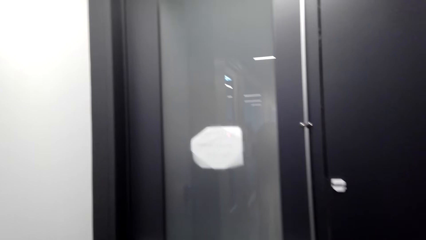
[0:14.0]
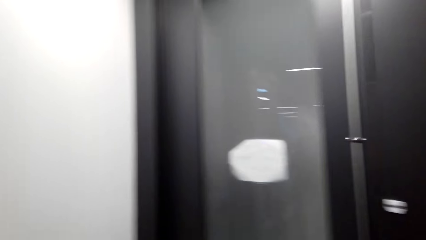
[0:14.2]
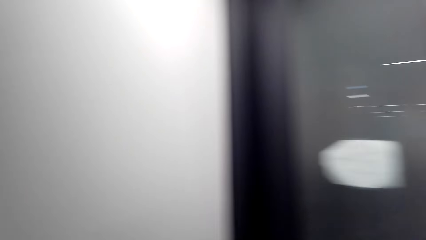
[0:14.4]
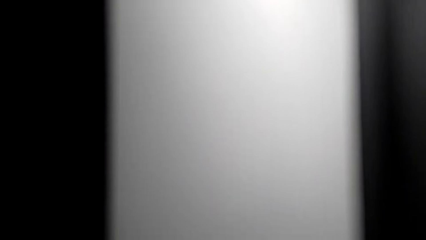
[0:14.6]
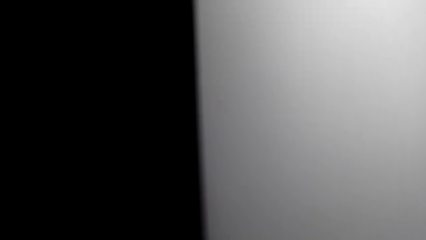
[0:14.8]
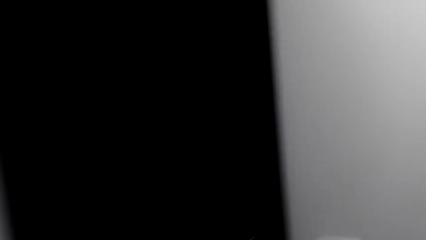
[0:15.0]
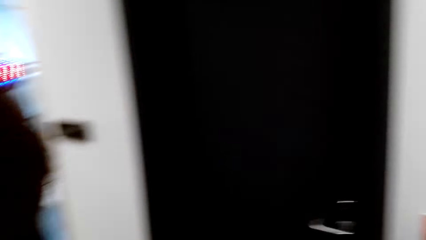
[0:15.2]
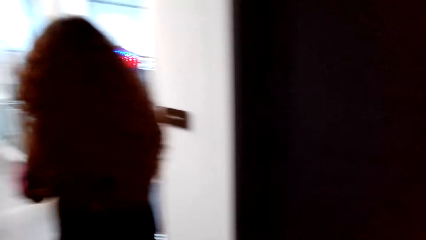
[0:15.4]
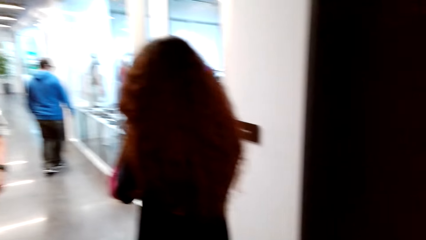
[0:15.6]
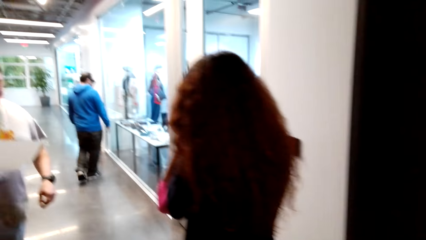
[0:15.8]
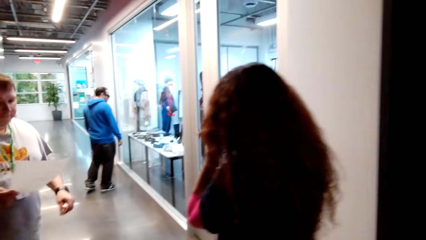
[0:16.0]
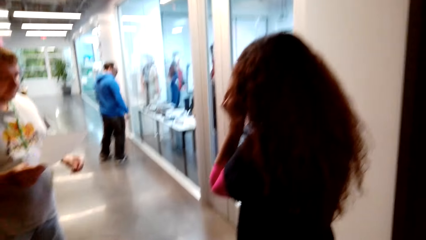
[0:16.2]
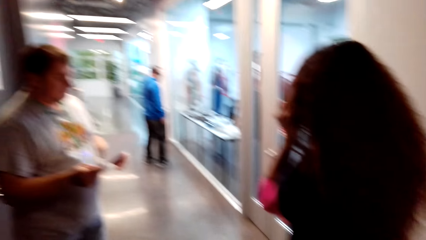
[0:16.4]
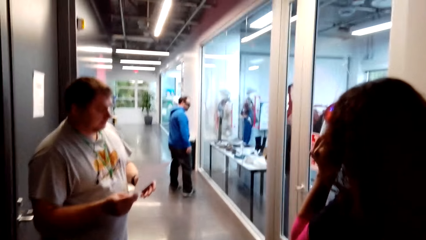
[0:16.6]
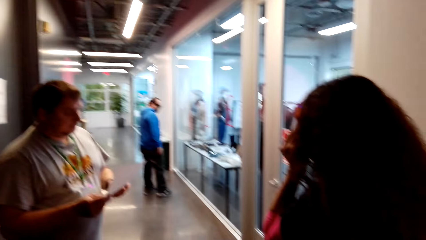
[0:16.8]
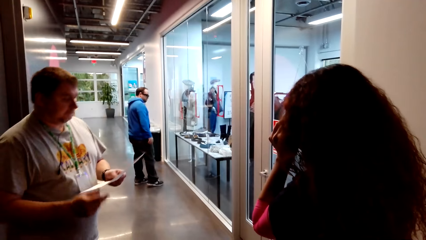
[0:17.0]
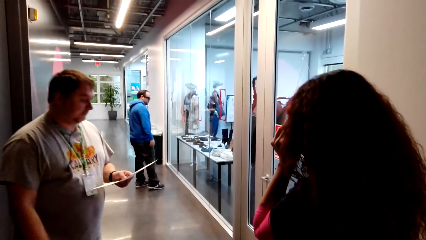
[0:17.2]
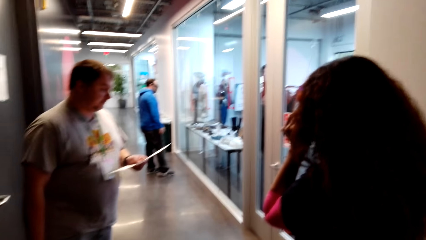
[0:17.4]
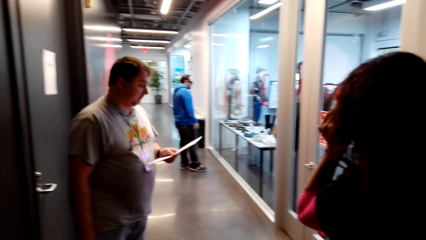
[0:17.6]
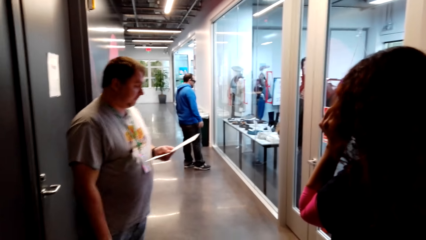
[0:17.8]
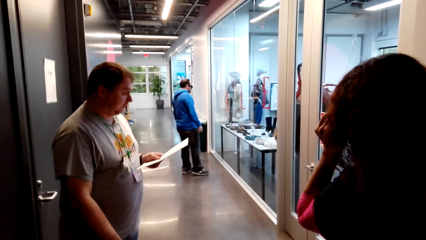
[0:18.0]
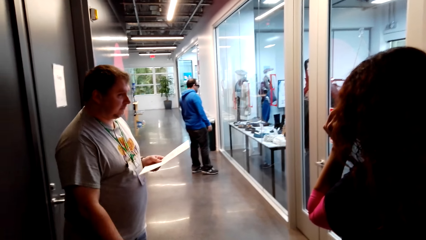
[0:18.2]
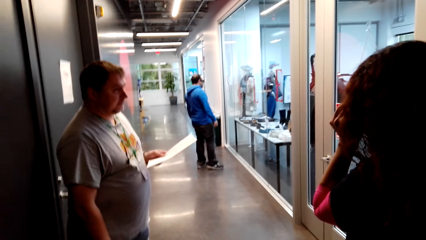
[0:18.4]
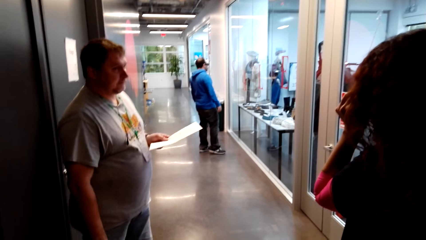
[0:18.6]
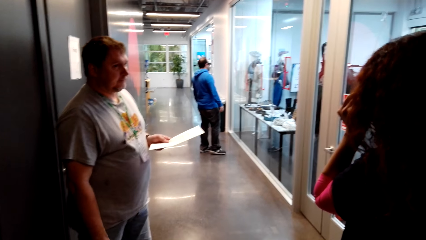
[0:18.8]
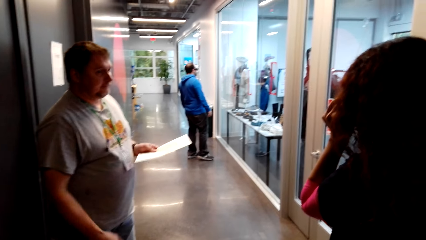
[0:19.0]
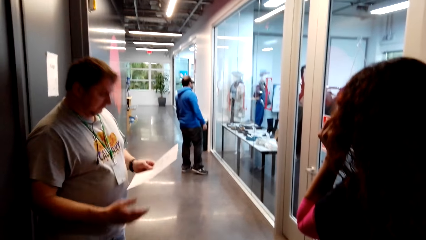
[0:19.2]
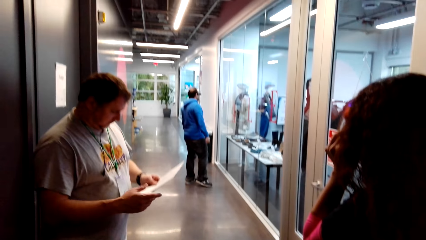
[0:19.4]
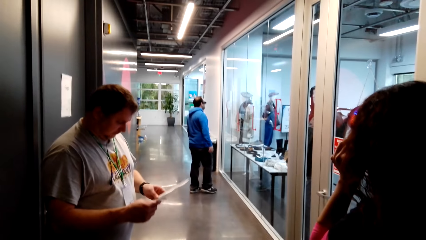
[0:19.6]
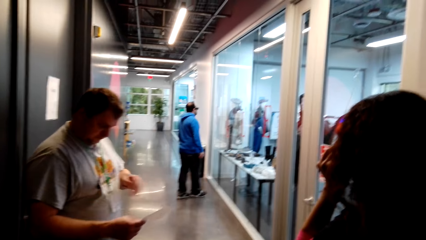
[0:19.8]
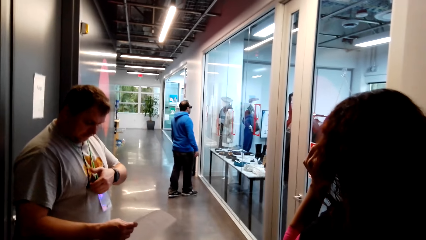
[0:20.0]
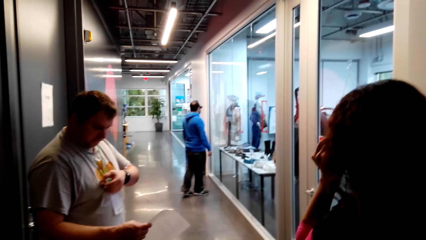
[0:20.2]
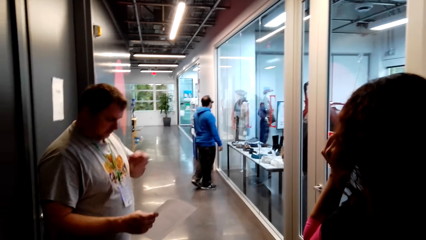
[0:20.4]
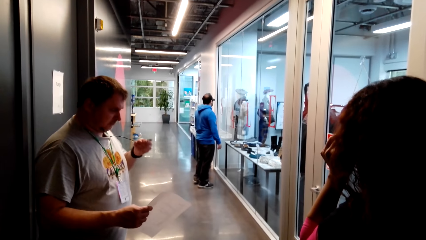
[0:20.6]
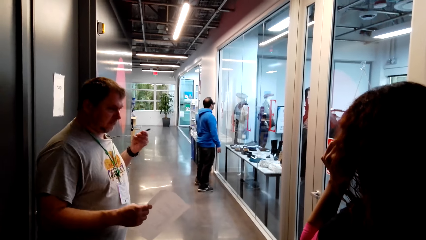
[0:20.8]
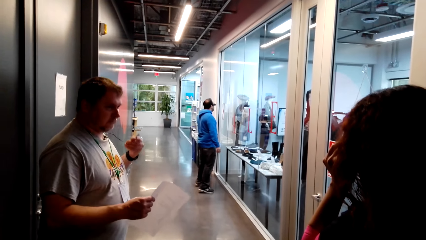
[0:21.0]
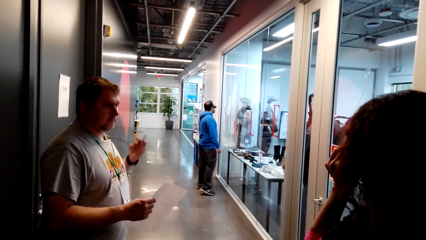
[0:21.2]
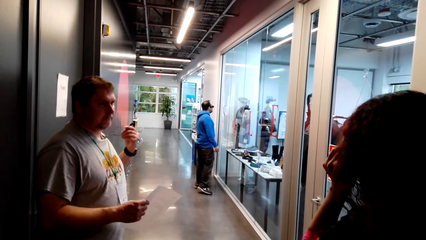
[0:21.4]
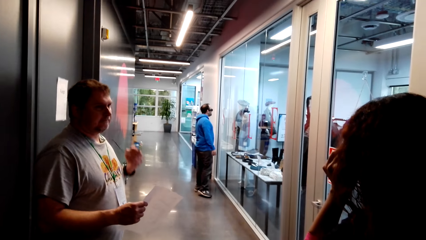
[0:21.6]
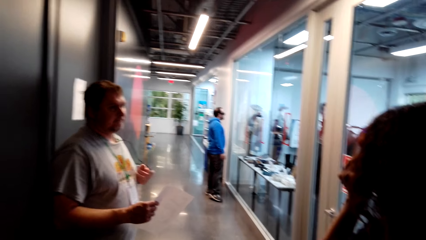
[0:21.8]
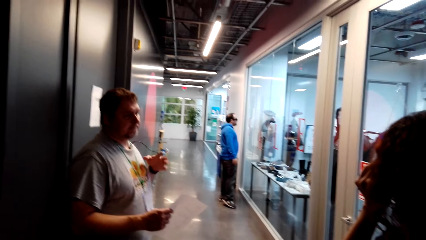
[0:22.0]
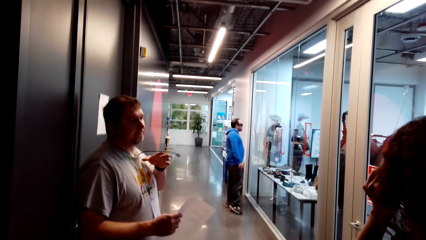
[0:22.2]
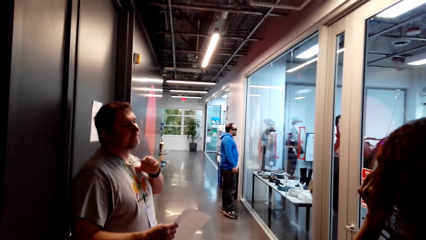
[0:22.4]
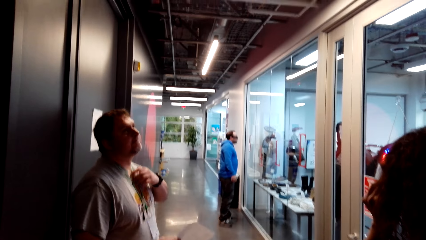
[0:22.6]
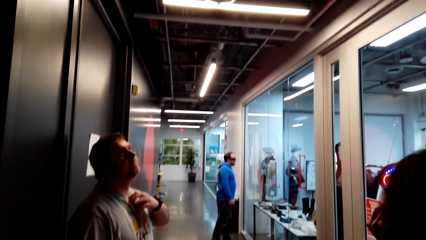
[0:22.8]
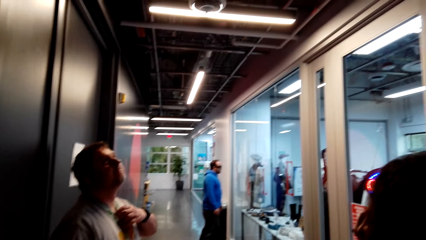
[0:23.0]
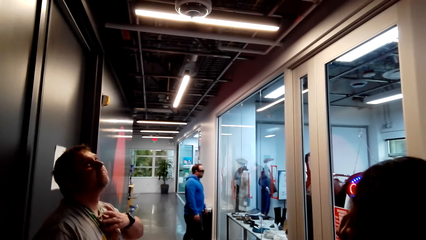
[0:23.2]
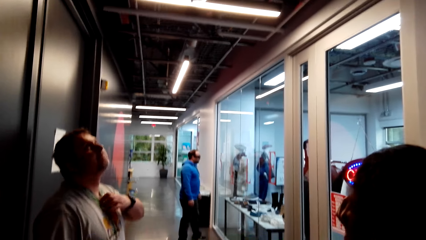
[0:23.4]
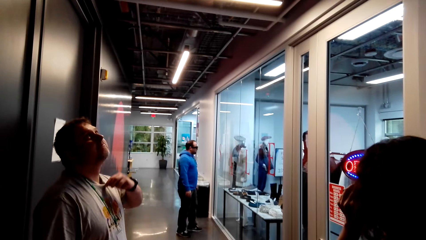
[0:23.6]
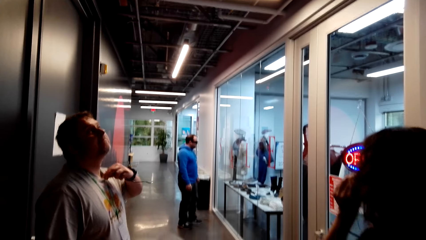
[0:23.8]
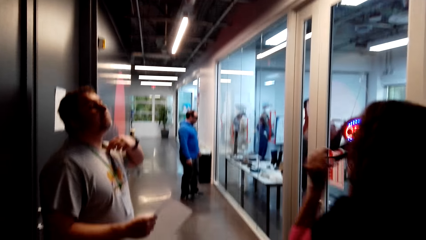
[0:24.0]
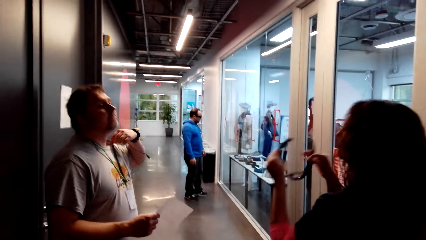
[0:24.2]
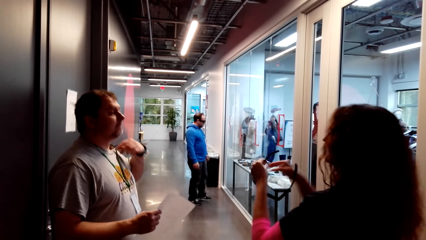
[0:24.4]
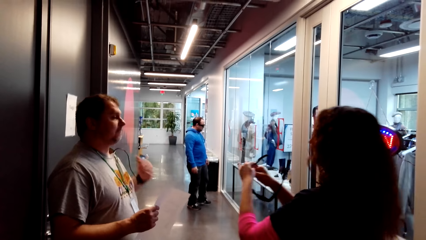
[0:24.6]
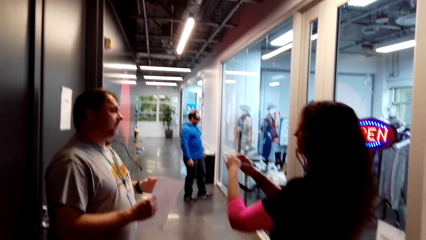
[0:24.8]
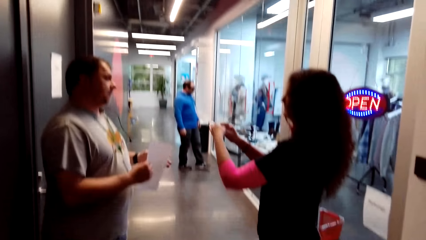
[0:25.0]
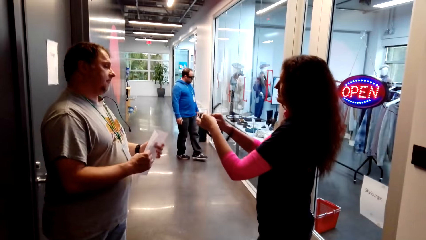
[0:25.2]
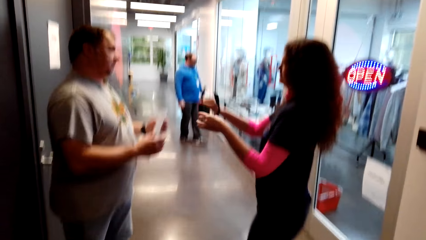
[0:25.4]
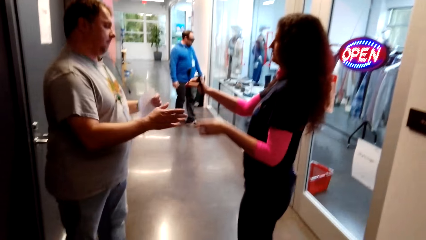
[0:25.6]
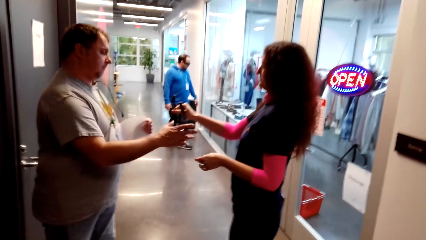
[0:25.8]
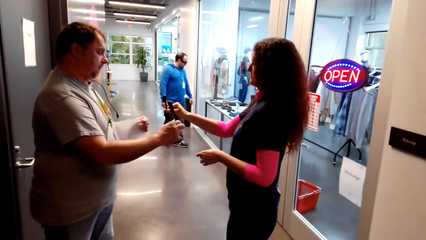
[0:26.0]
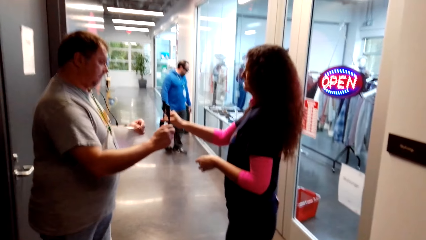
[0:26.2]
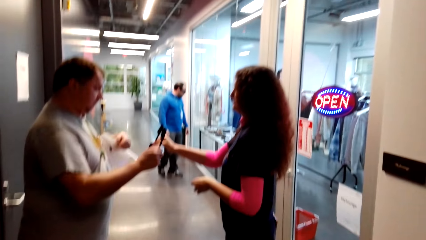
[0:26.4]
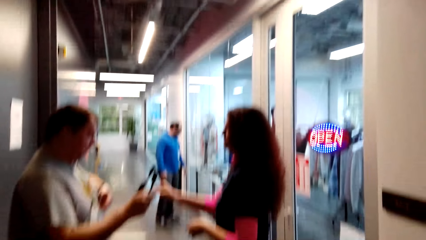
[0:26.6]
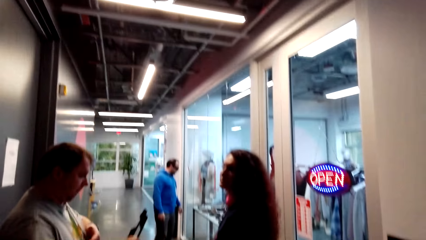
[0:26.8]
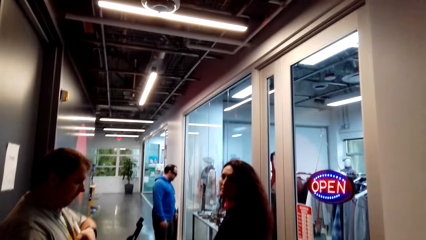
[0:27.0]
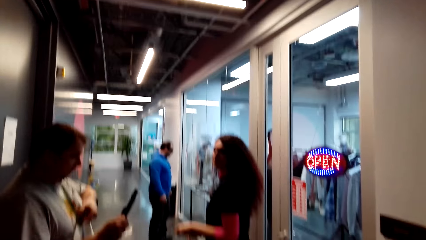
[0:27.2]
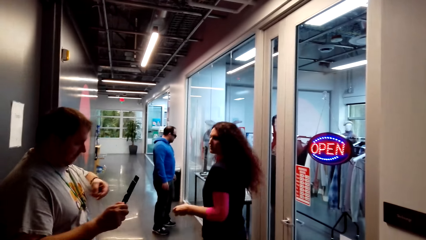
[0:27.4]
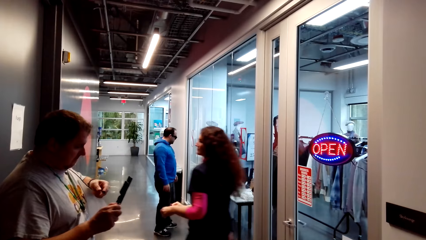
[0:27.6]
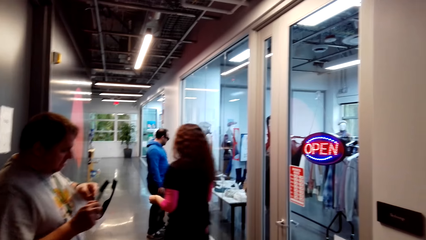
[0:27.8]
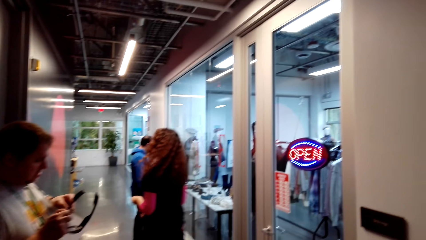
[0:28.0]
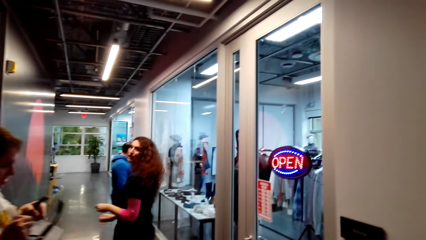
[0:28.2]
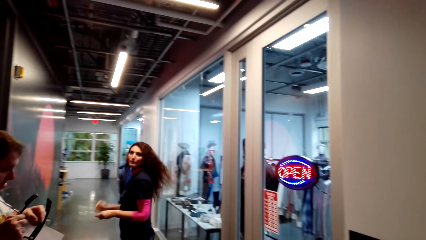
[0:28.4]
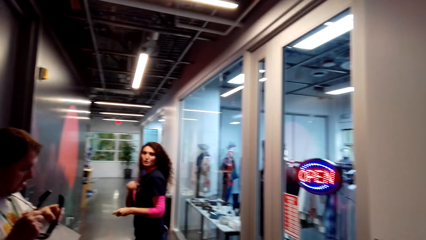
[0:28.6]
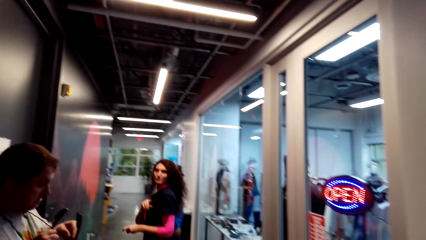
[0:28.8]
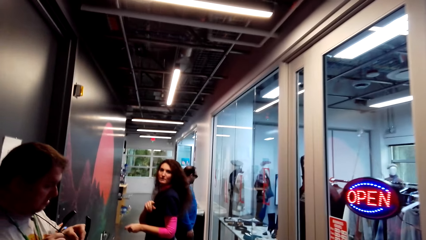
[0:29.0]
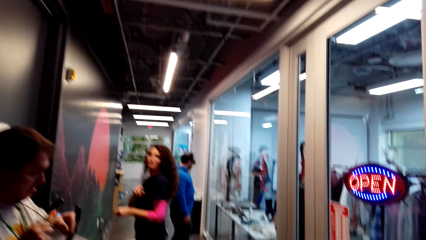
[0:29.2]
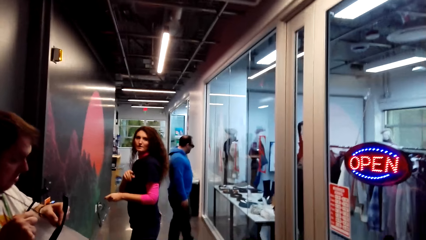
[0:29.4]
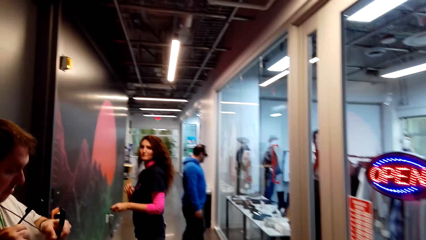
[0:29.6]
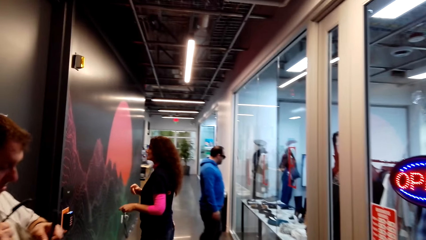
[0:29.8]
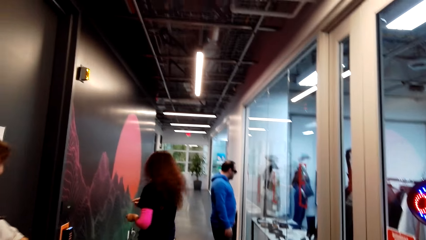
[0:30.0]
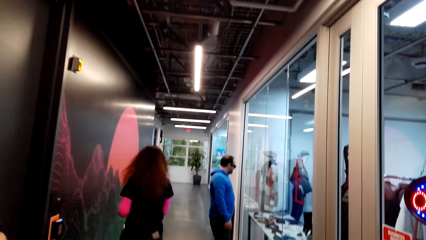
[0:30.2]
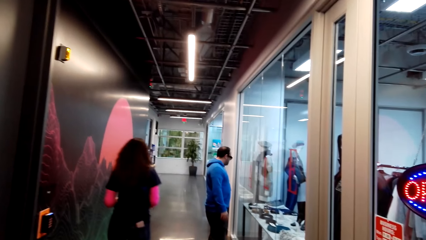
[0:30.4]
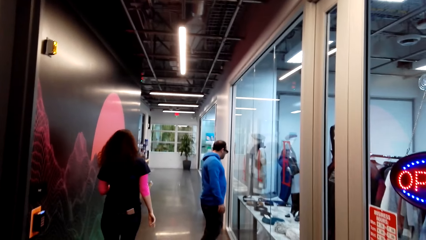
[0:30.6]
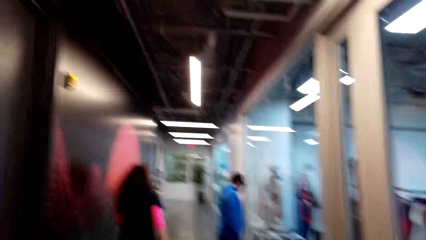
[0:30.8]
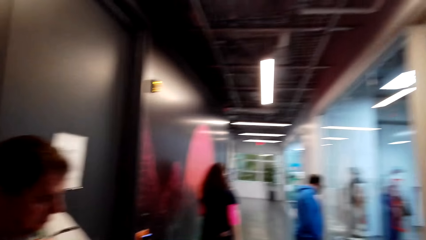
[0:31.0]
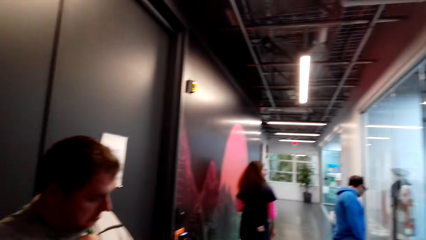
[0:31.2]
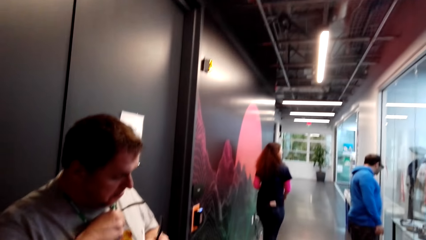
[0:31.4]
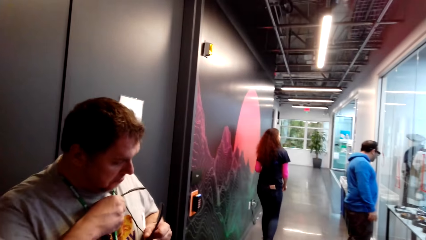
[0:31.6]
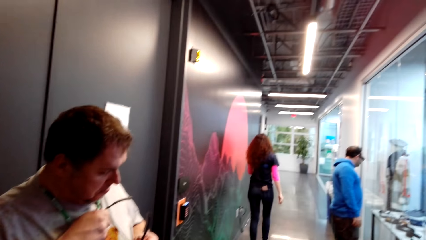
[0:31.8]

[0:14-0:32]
A man holds a piece of paper. He exchanges the hand holding the piece of paper, adjusts his earphones and touches the cable. A woman removes the camera. The woman gives the man the camera. The man plugs the camera to the camera. The woman walks away. Another person stands in the corridor.
